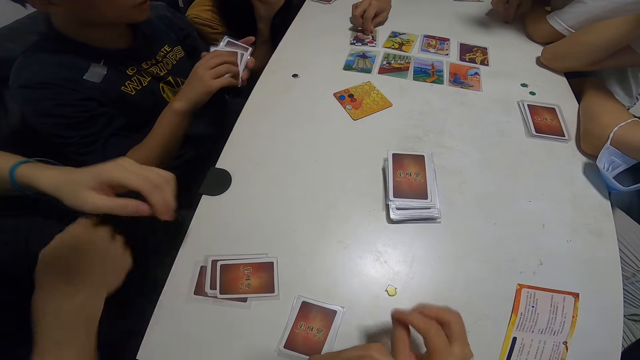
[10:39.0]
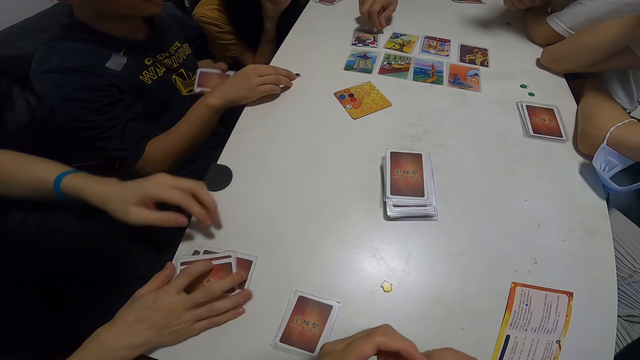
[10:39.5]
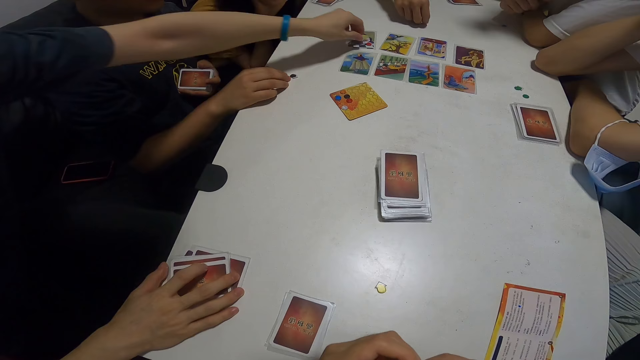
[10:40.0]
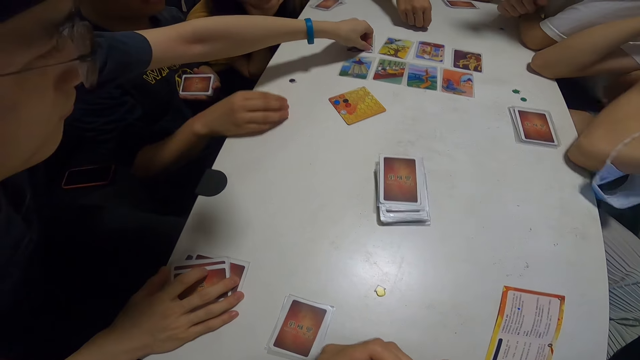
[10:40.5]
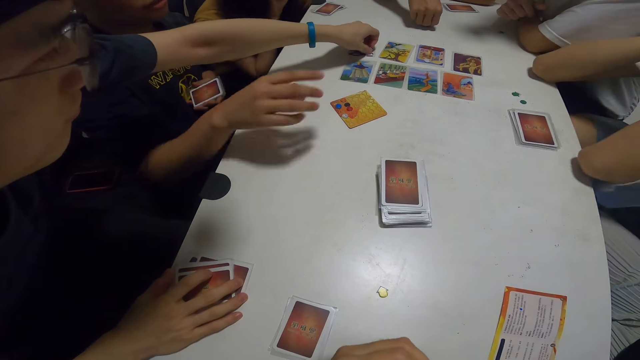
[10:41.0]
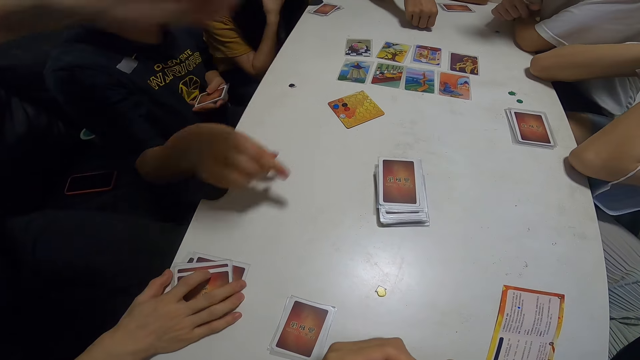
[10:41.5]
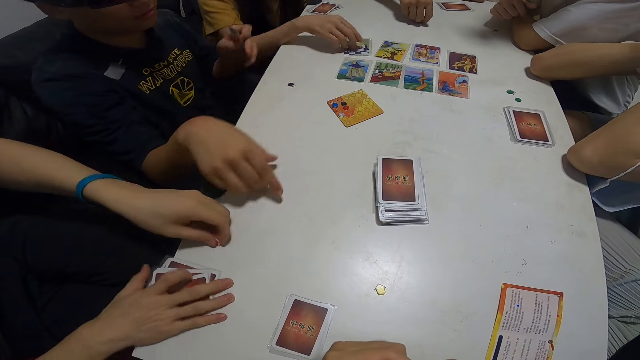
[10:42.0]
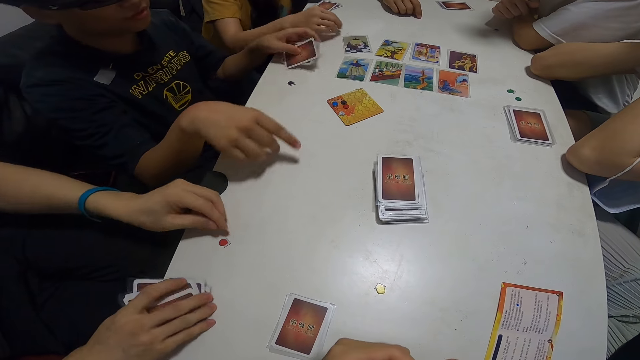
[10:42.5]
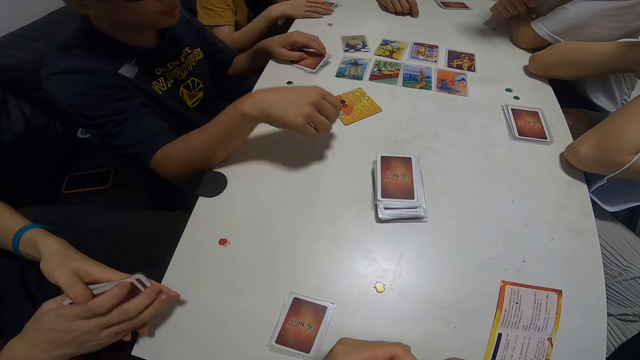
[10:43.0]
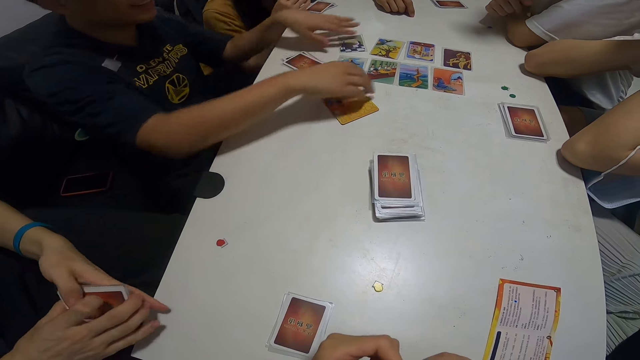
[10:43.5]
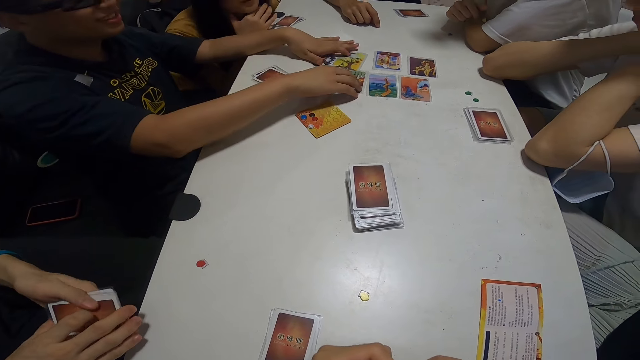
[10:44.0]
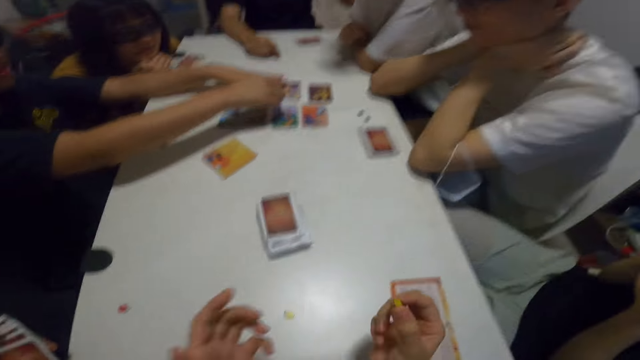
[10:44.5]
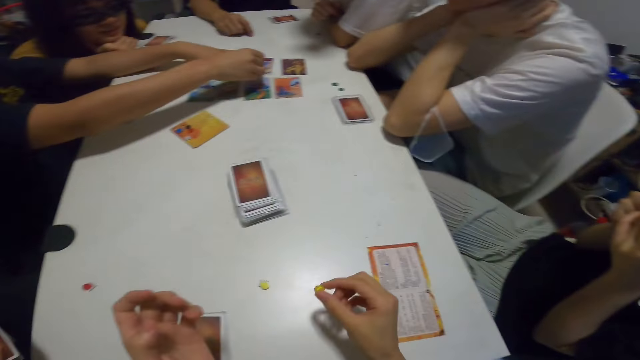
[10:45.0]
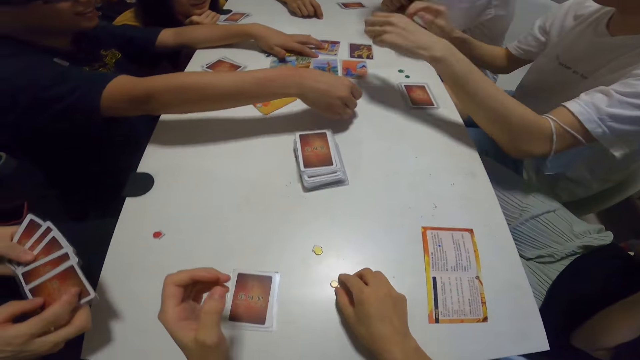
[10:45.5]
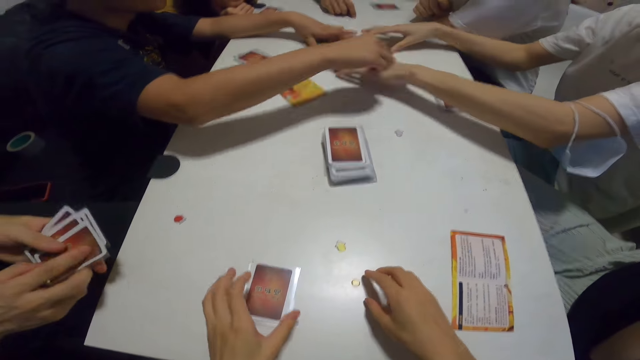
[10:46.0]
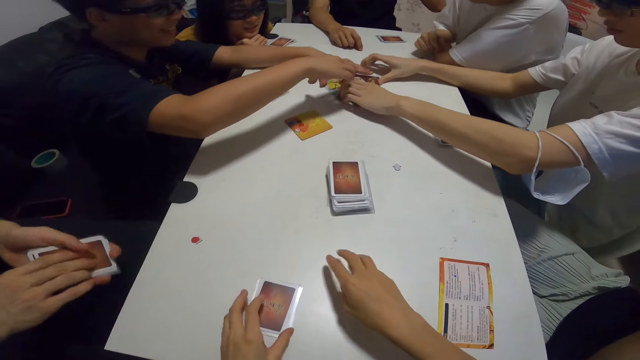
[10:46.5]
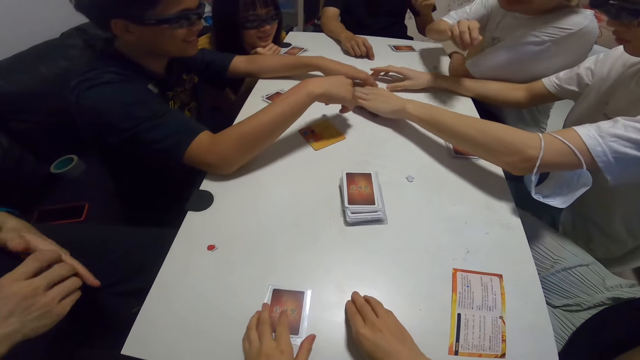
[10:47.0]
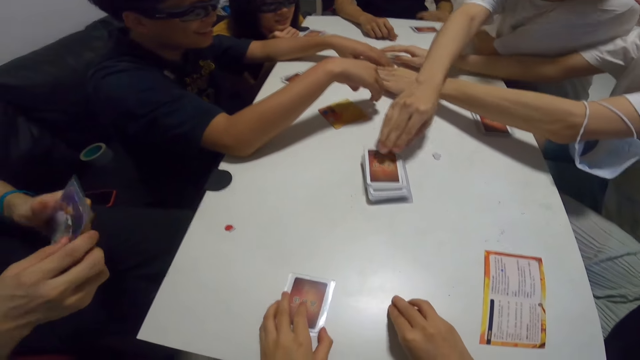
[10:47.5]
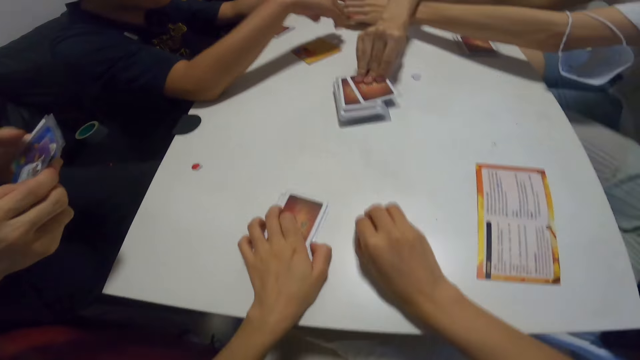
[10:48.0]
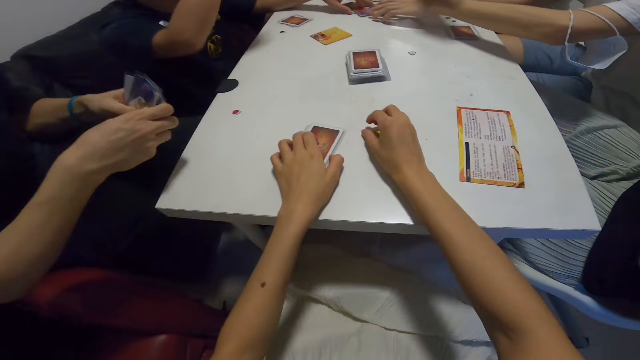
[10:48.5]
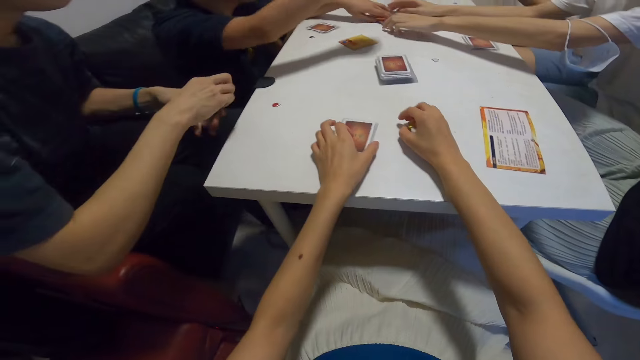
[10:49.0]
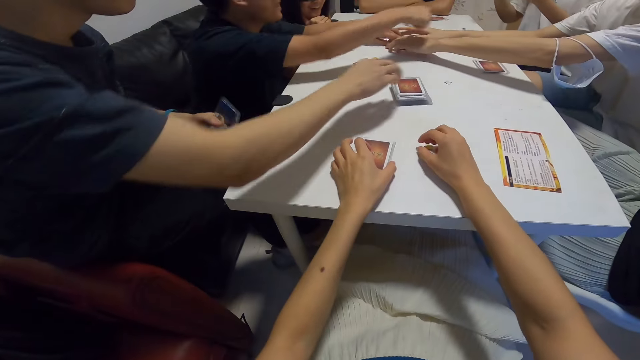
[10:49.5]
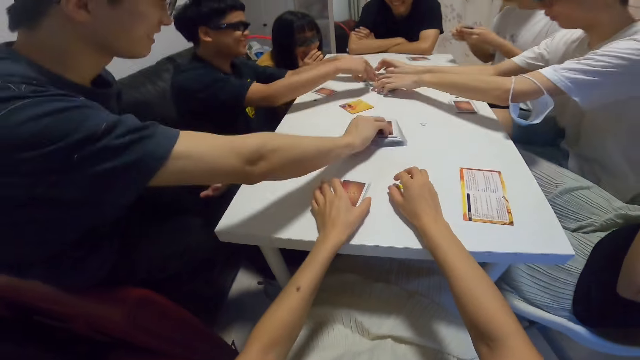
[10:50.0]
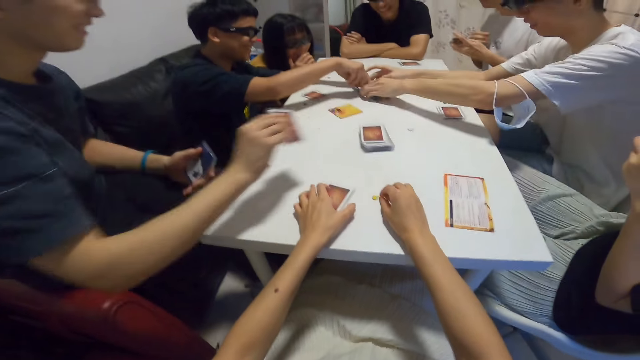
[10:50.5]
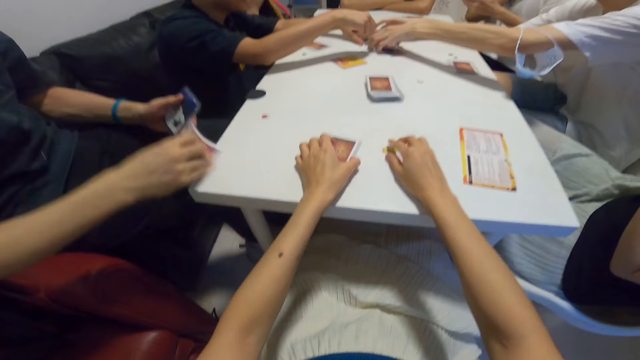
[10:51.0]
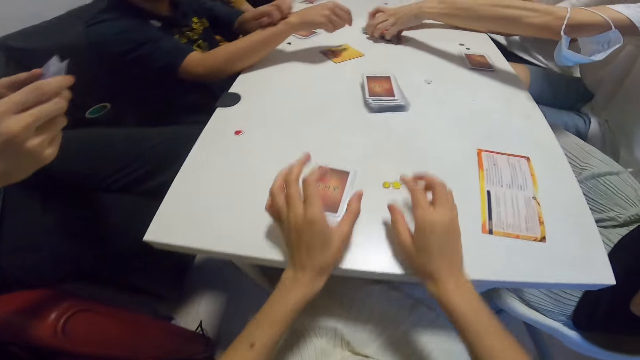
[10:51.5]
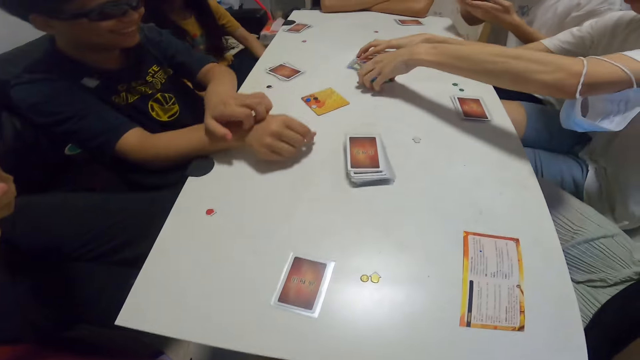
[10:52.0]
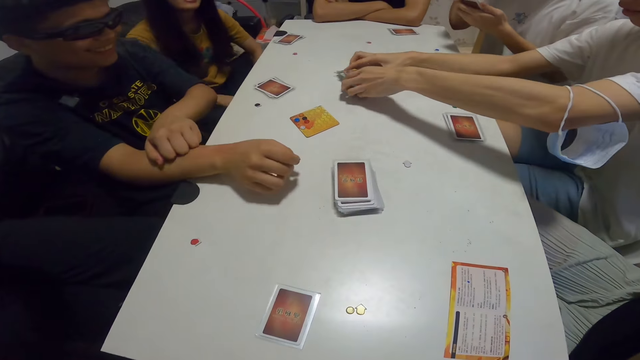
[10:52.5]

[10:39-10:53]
A man picks the cards. Another man picks something. Another man picks the cards. The camera wearer drops a chip on the table. The first man reshuffles the cards. Another man picks the cards. The second man picks the cards.

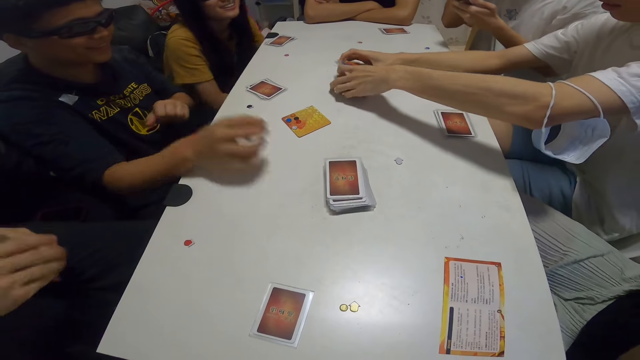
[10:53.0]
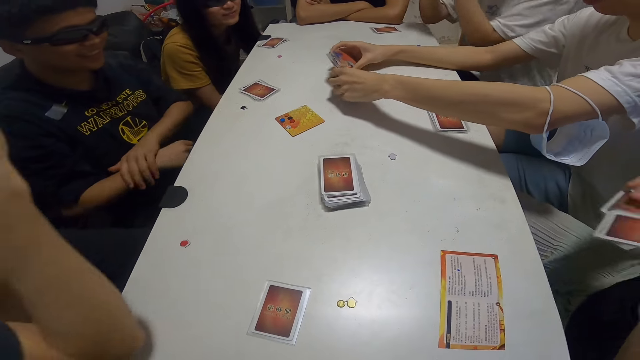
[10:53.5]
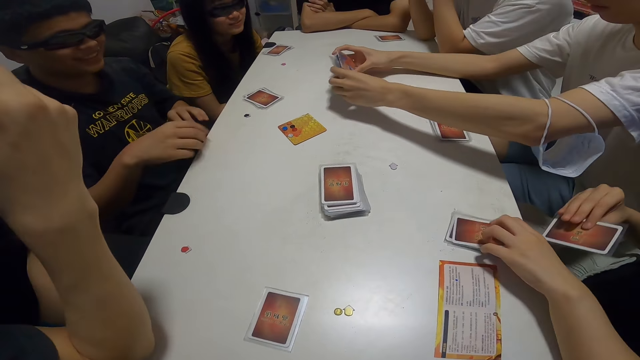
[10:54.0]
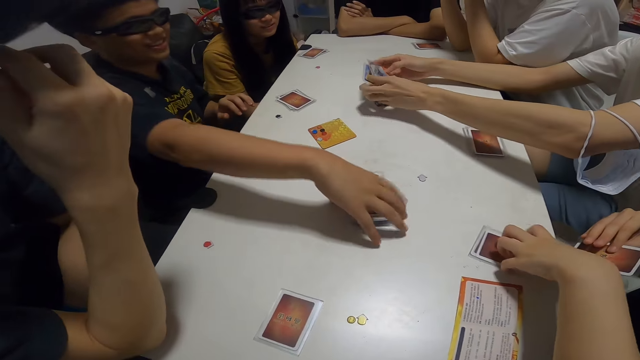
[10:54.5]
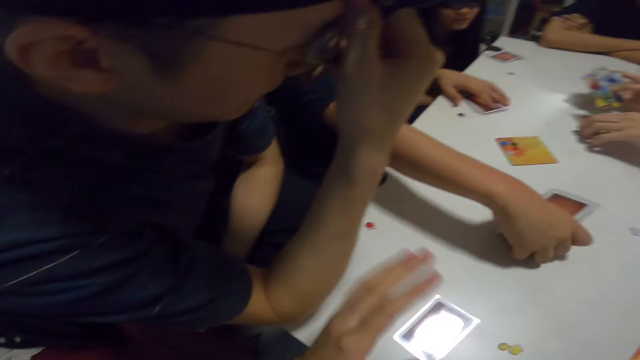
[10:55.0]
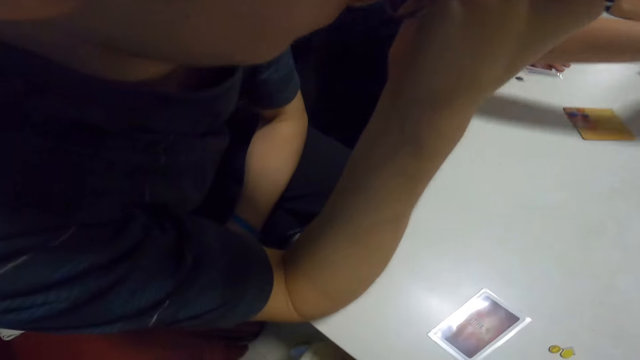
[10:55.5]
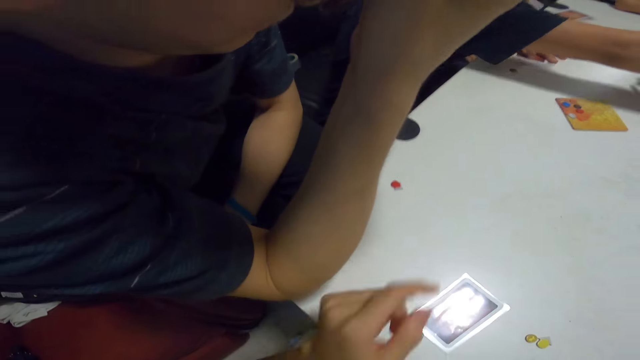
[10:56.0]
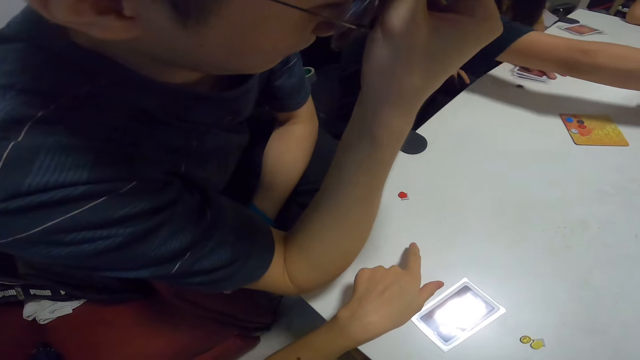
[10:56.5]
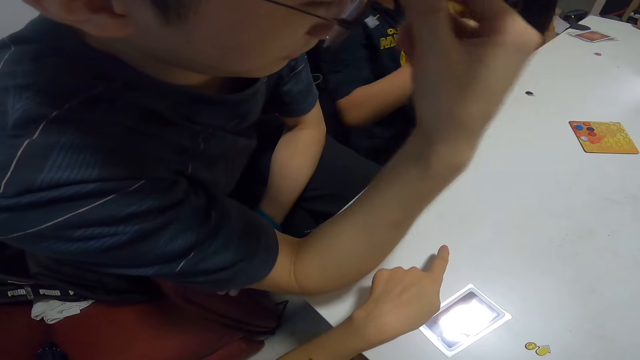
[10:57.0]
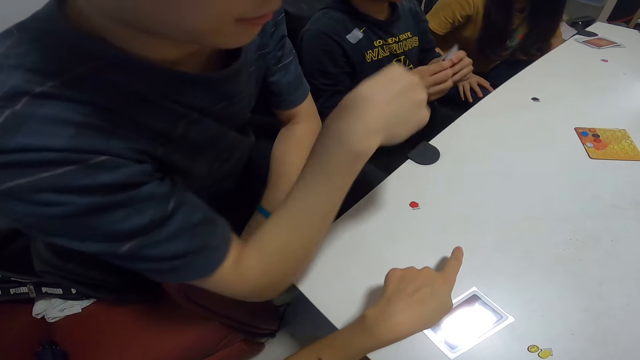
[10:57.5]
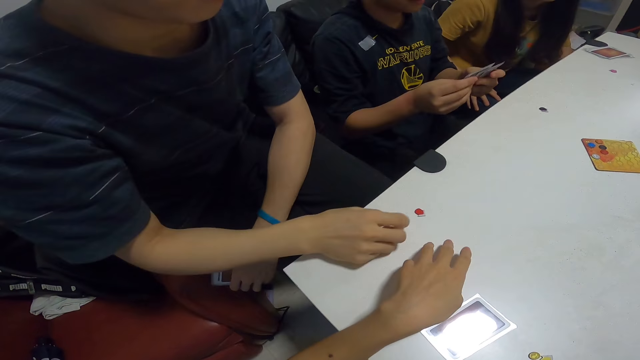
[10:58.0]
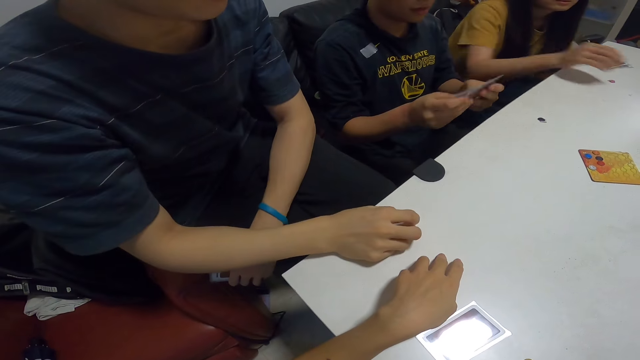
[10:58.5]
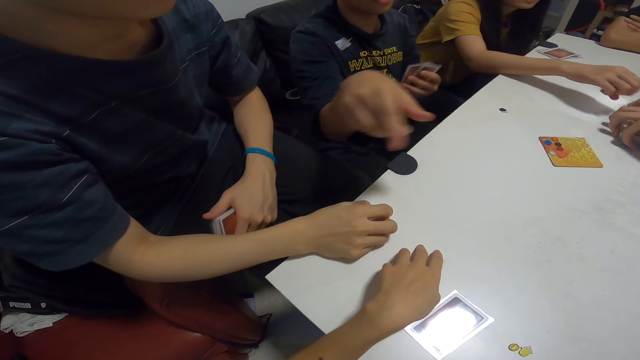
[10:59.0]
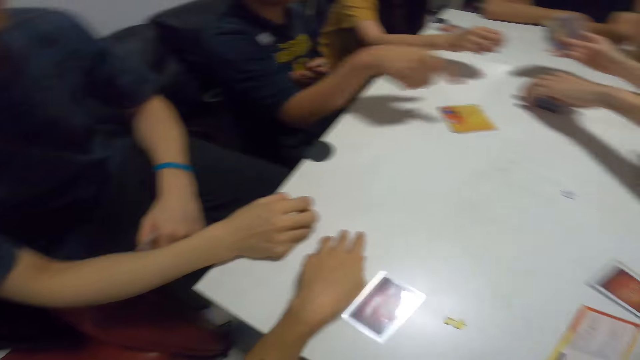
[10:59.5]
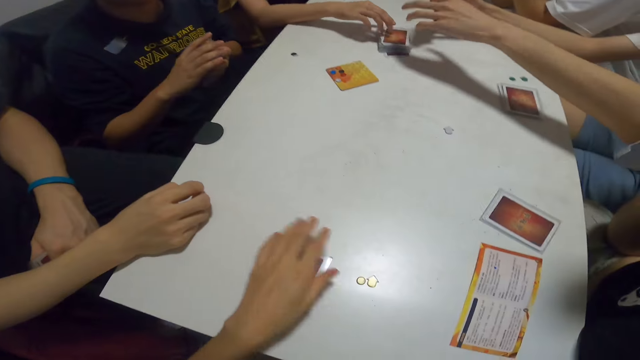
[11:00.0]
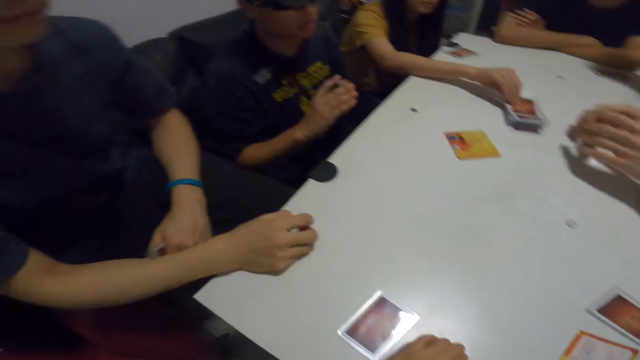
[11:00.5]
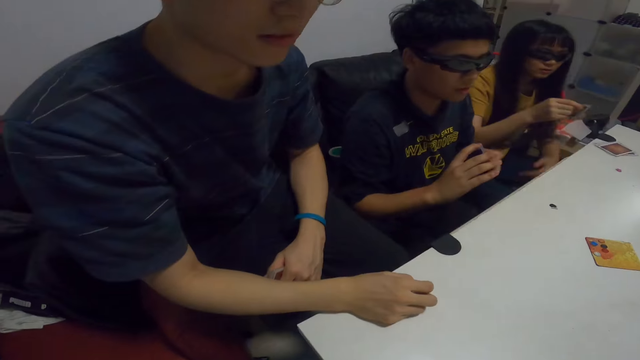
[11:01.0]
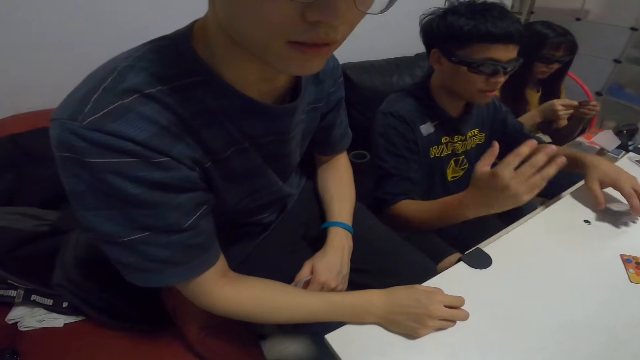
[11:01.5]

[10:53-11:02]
A man aligns the cards. The camera wearer interacts with a guy and taps the arm of the guy. Another man pushes the cards. Another guy interacts with the camera wearer.
